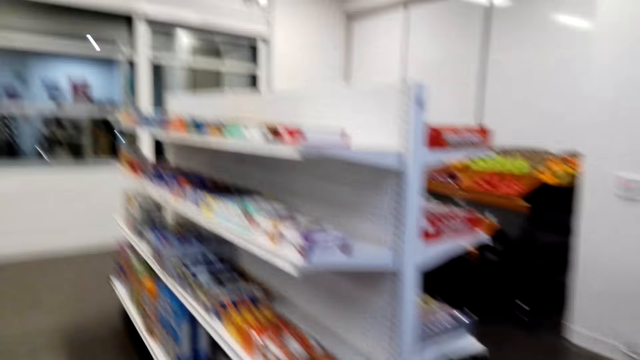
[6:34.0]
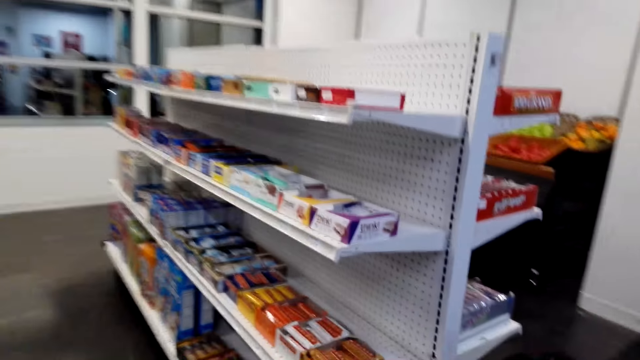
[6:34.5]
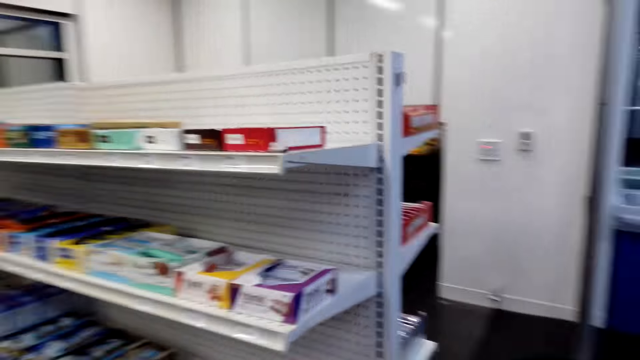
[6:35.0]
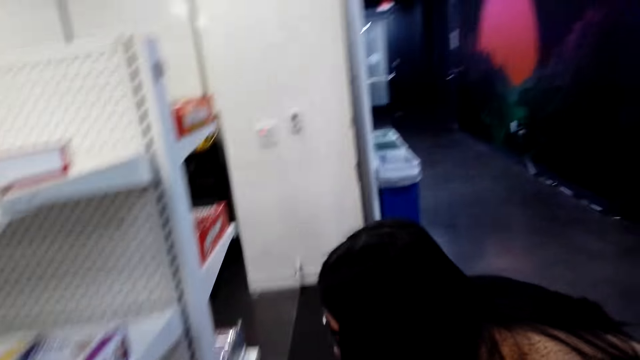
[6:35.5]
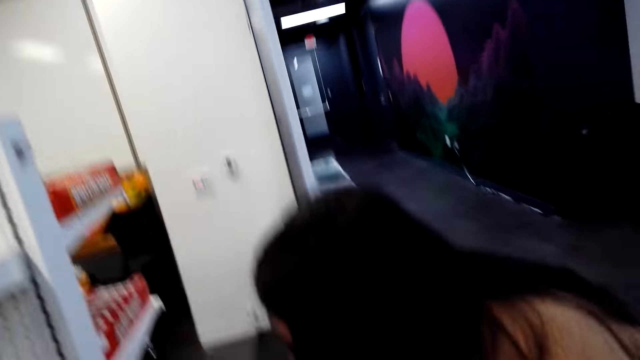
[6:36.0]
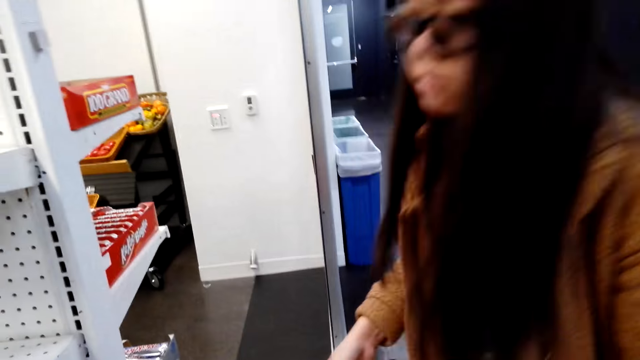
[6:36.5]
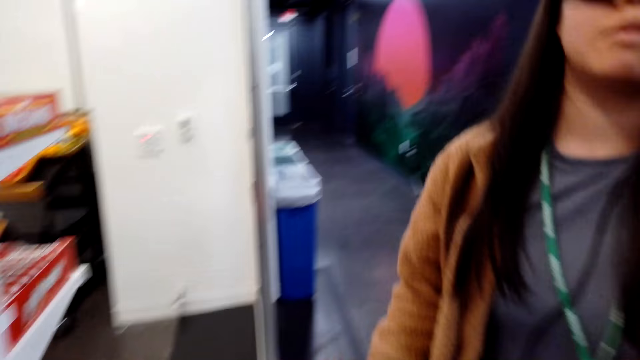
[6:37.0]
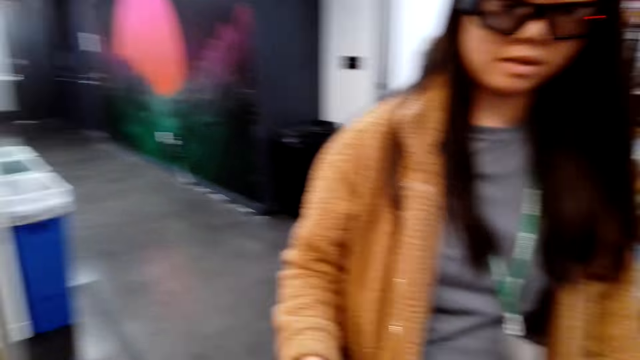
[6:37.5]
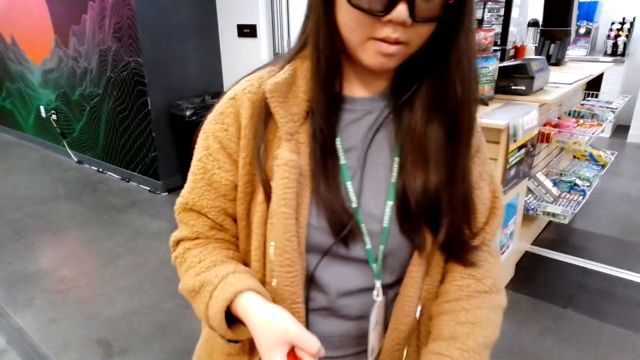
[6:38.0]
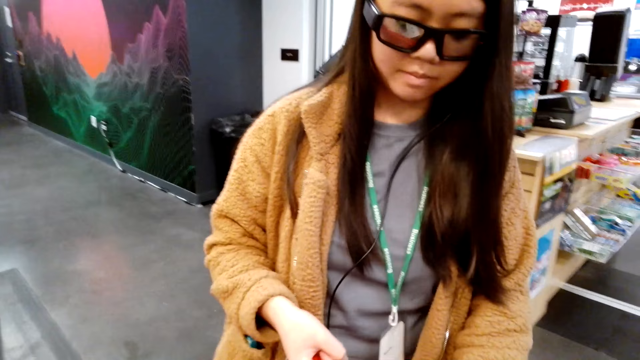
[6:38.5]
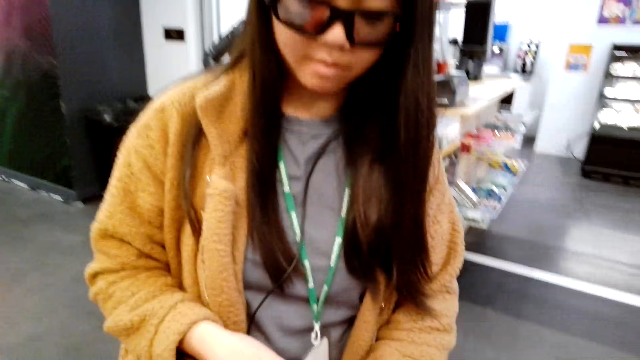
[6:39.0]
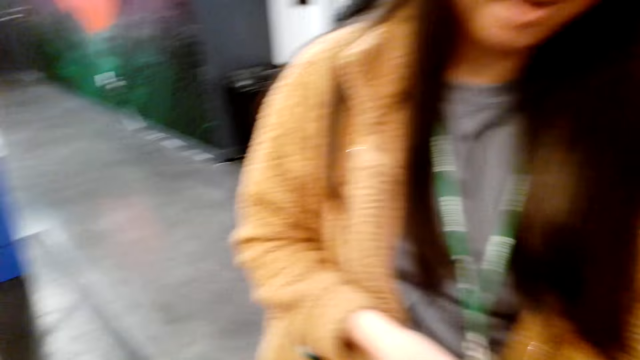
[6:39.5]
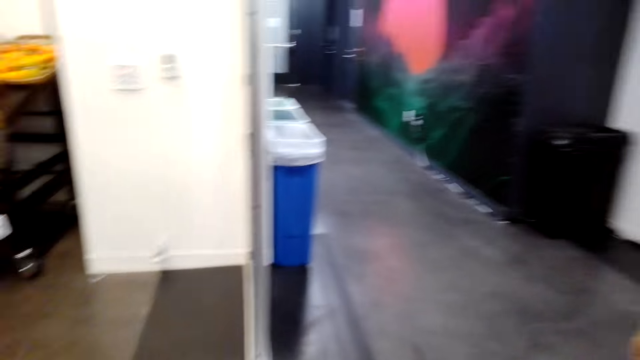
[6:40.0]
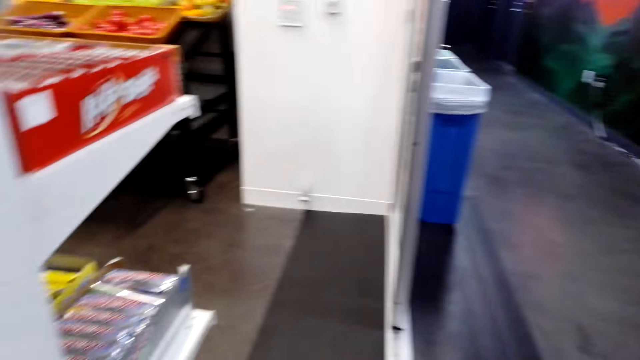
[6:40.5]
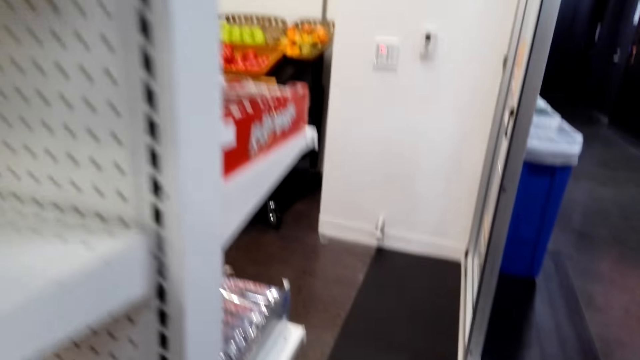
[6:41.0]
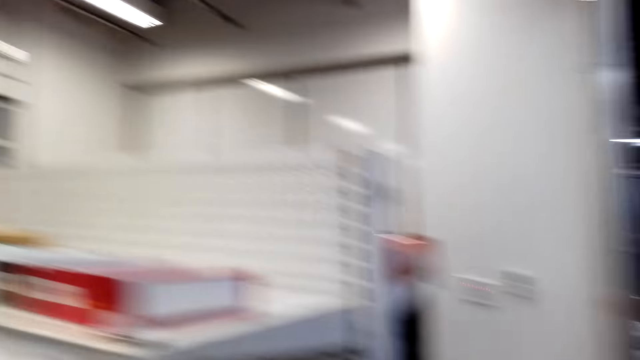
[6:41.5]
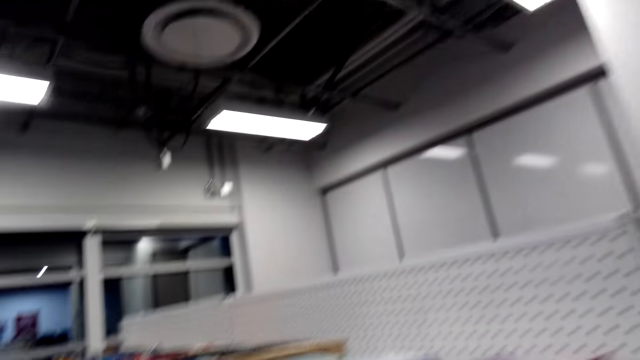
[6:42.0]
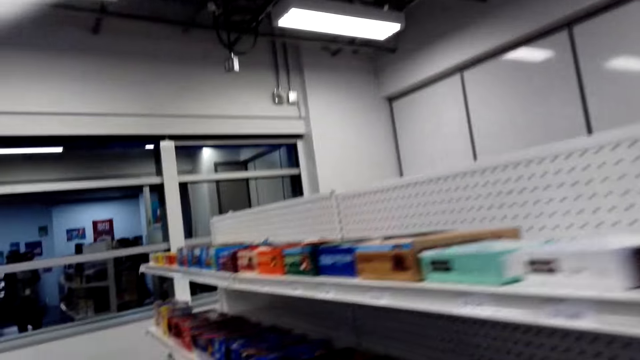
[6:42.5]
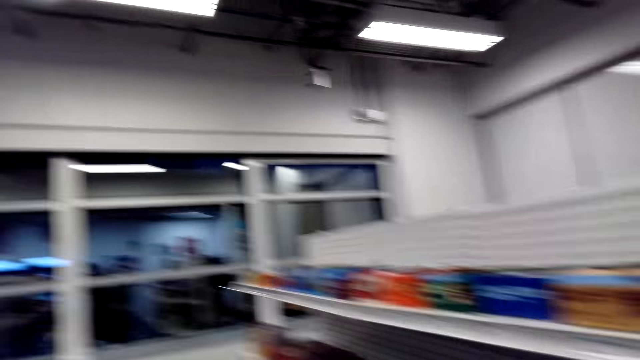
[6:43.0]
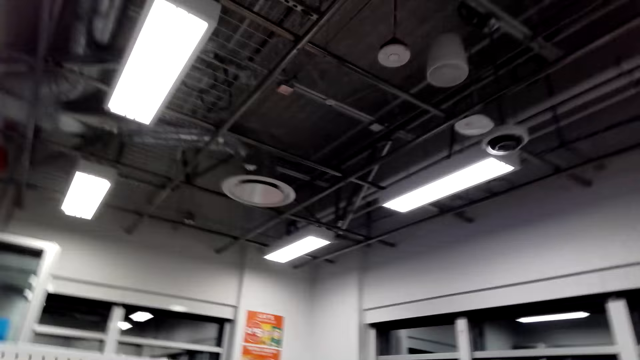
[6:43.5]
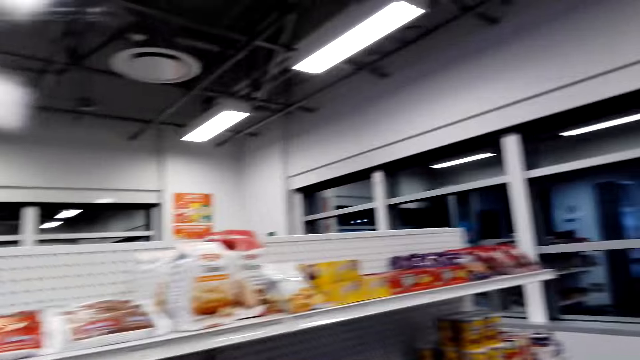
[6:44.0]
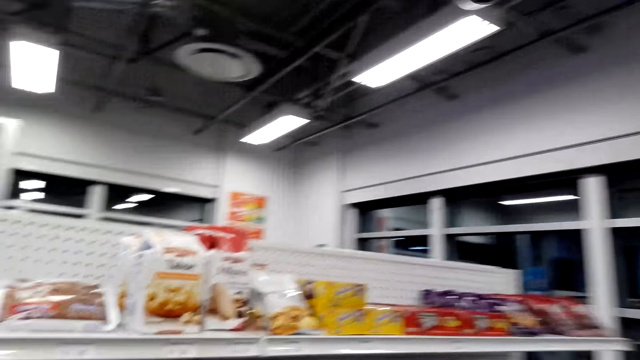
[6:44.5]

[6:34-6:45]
A woman stands up. The camera wearer talks to the woman. The woman holds something. The camera wearer walks around the store shelf.

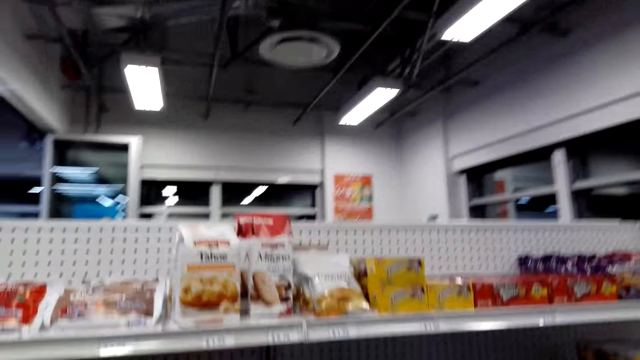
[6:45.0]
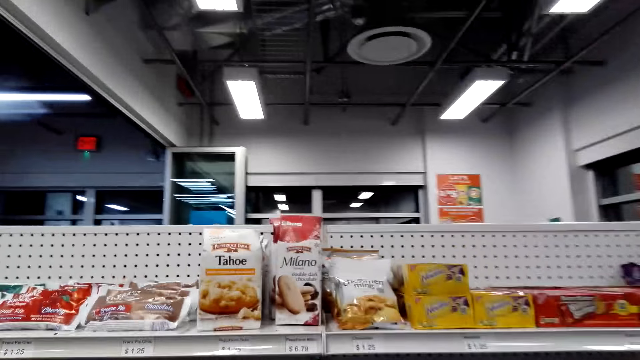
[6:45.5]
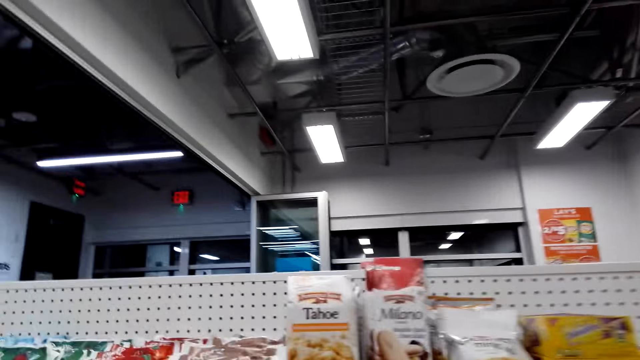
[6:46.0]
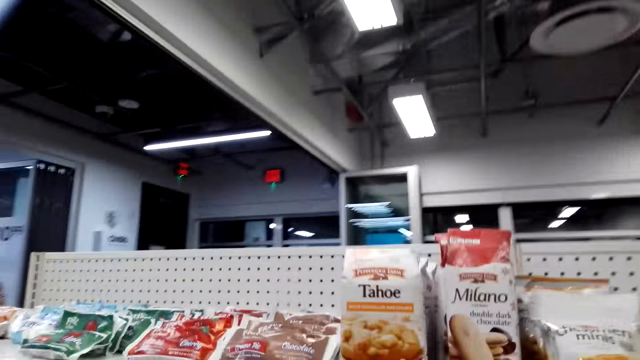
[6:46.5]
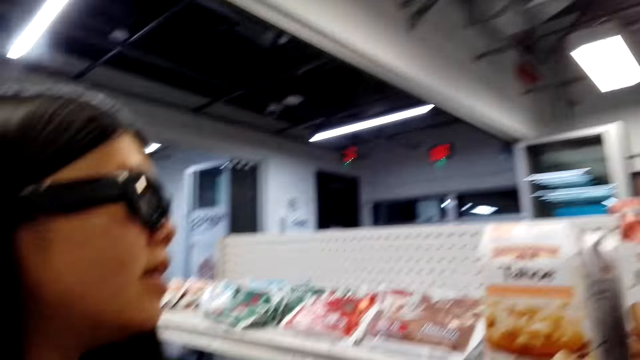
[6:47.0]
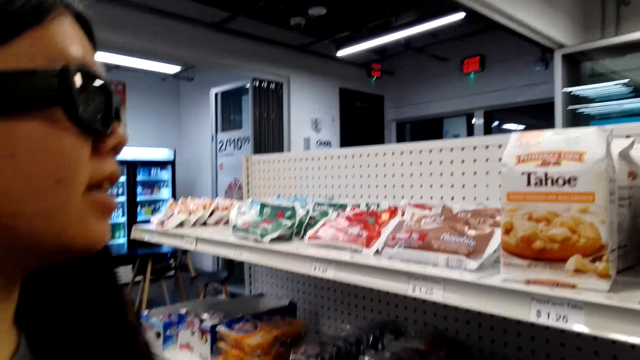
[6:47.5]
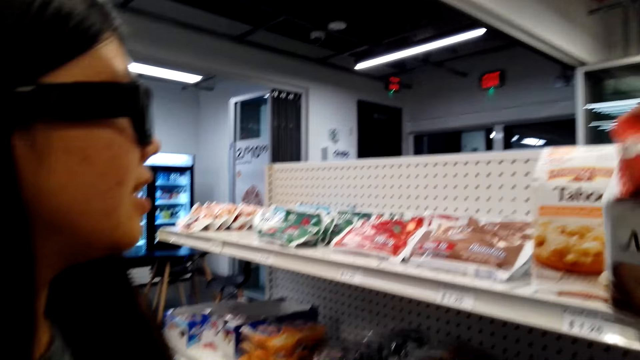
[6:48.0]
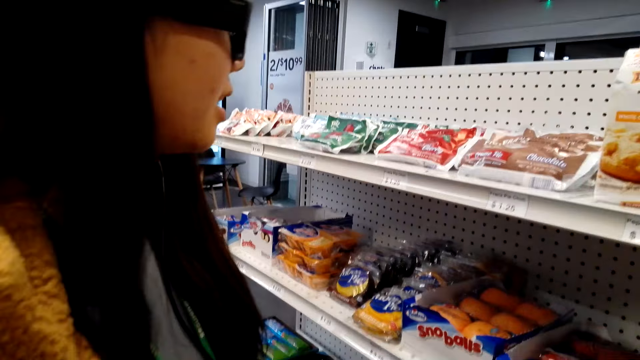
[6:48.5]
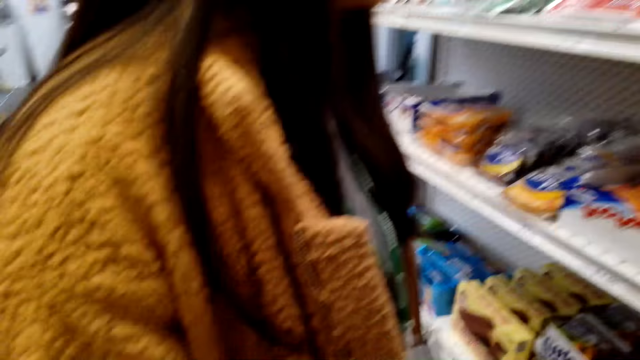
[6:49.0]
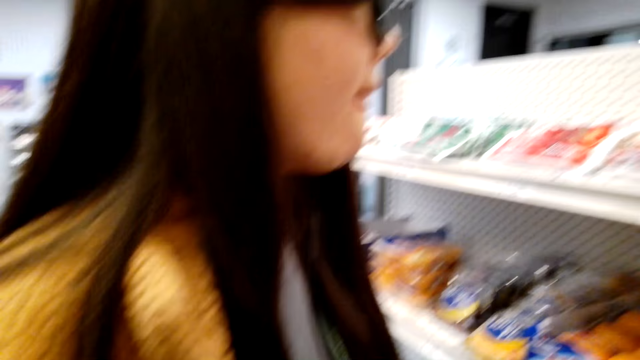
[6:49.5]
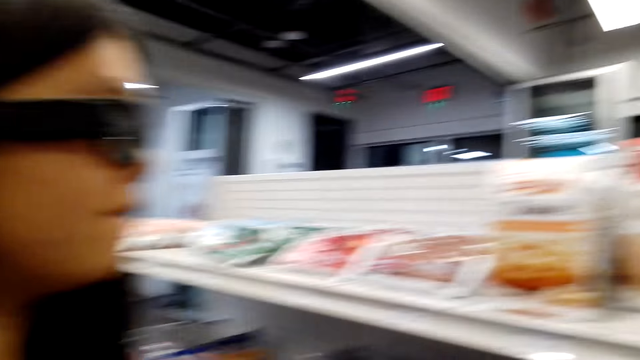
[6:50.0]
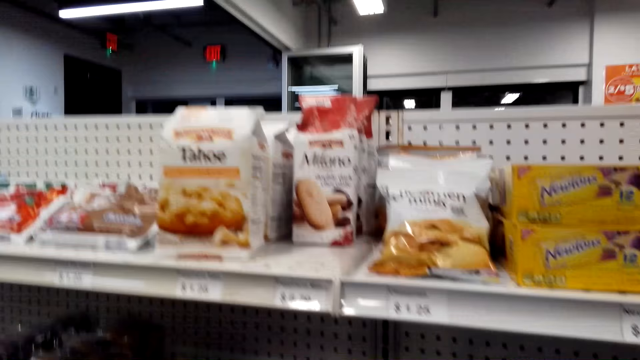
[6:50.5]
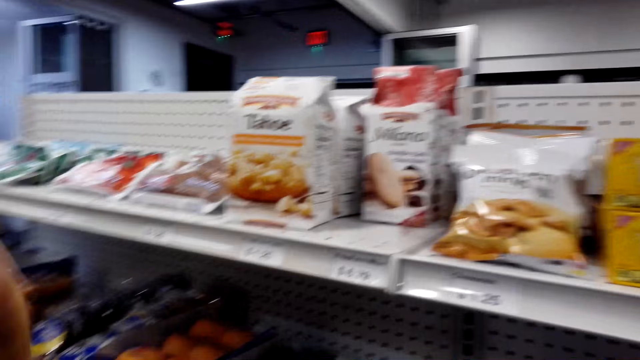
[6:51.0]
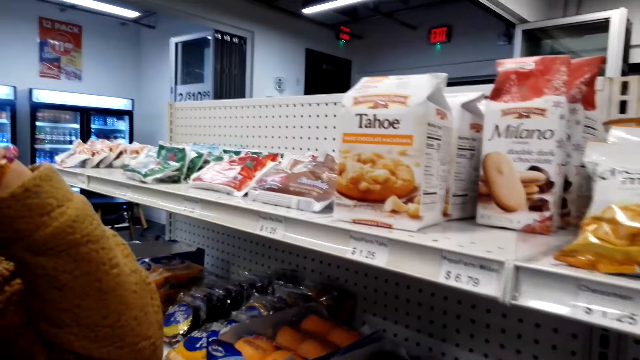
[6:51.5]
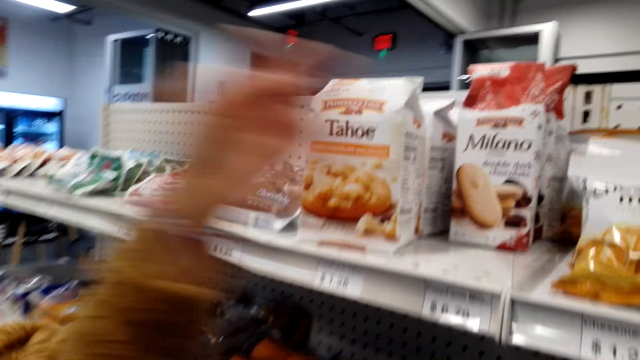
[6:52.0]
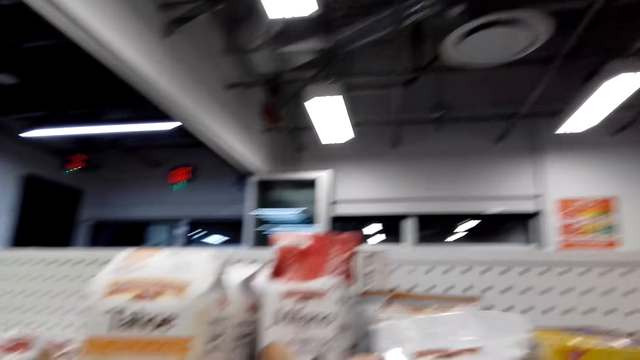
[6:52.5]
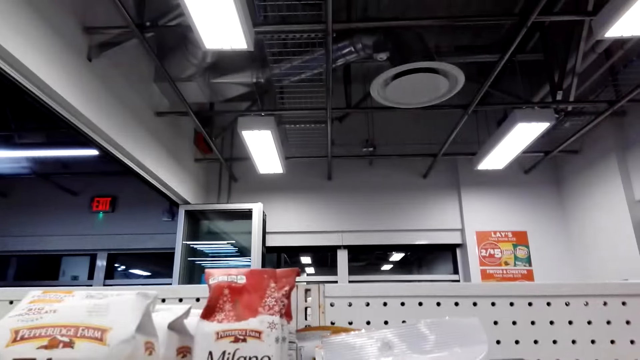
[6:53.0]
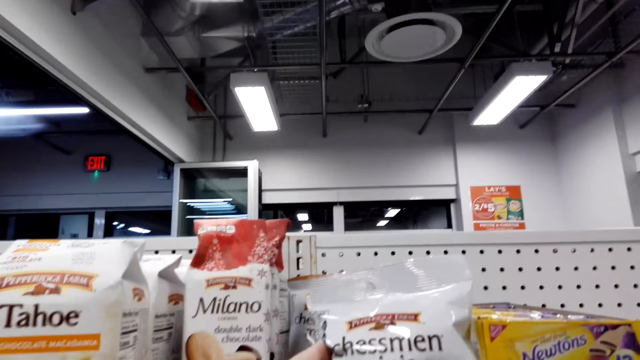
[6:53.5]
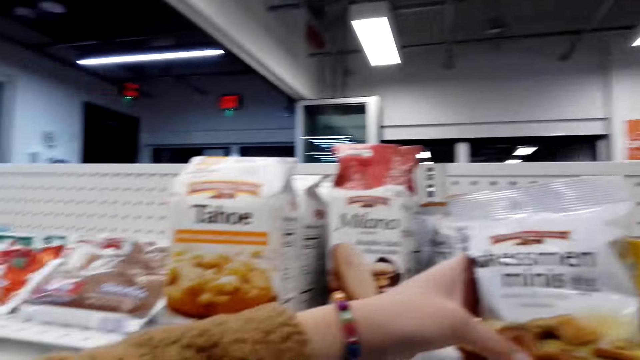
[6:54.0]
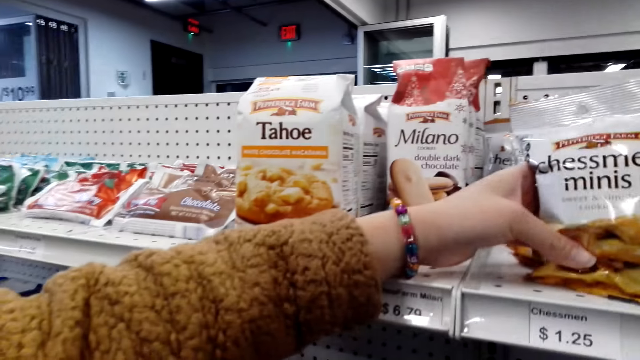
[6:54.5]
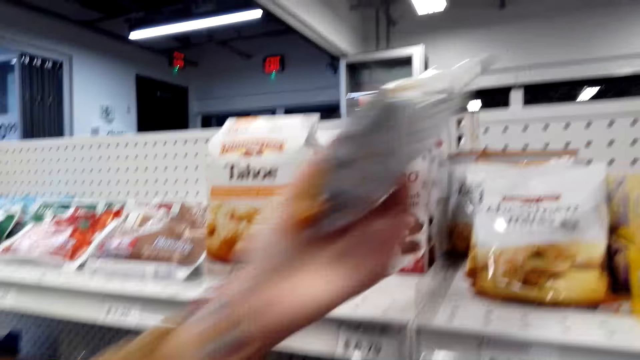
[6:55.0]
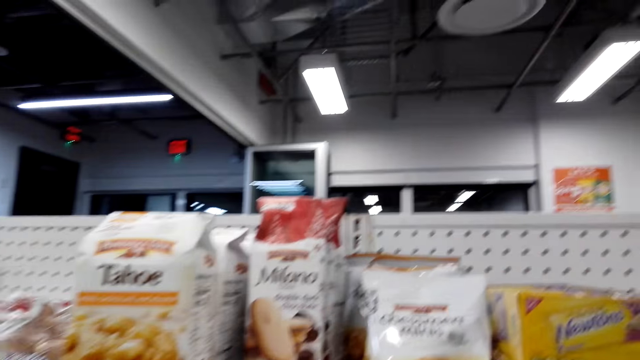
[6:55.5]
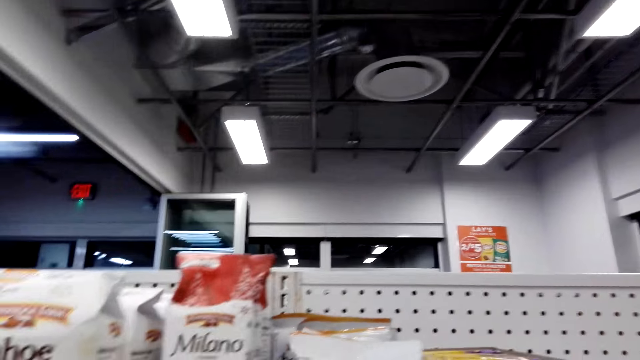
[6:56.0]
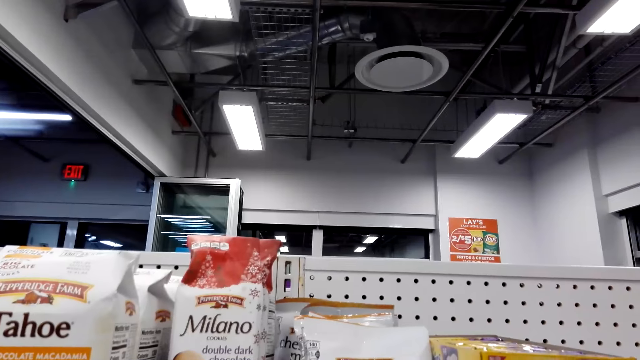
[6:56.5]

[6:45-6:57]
The camera wearer looks at the store shelf. They pick up Milano cookies. They dialogue with a woman. They look around the store shelf. The woman picks a snack. The camera wearer dialogues with the woman.
